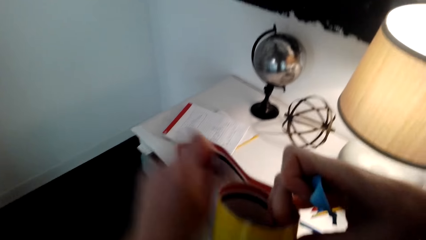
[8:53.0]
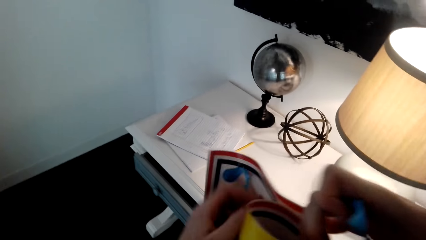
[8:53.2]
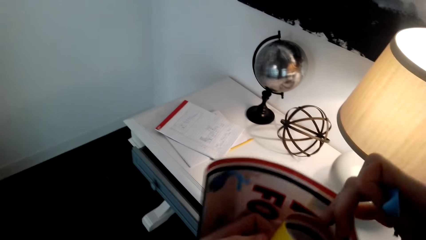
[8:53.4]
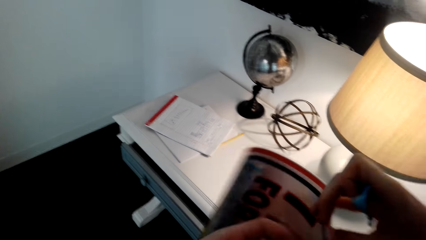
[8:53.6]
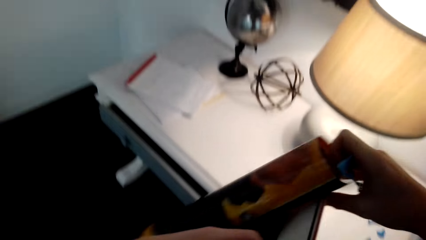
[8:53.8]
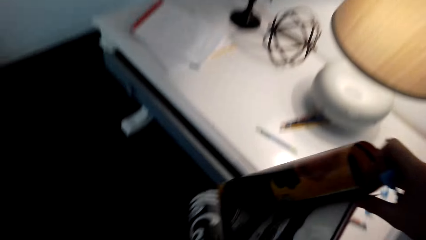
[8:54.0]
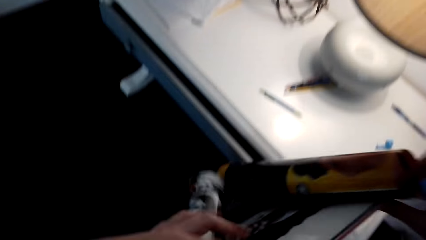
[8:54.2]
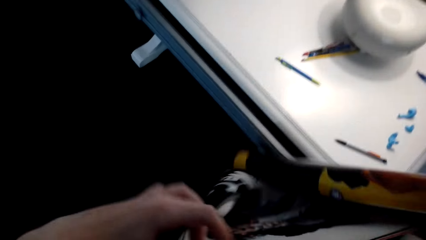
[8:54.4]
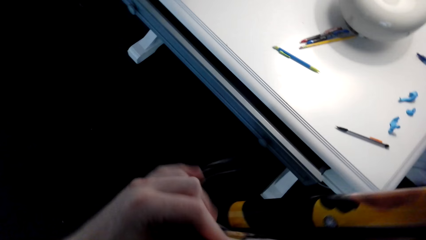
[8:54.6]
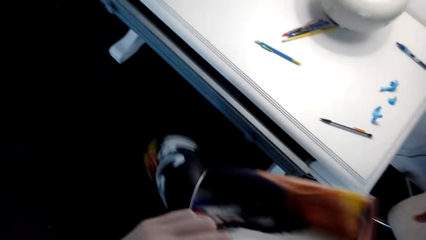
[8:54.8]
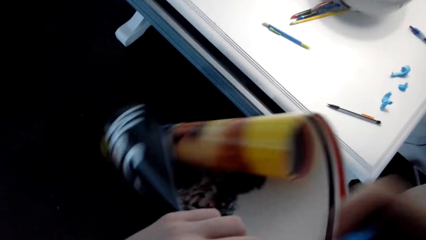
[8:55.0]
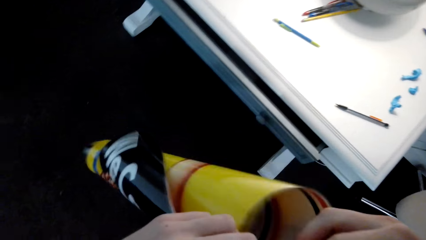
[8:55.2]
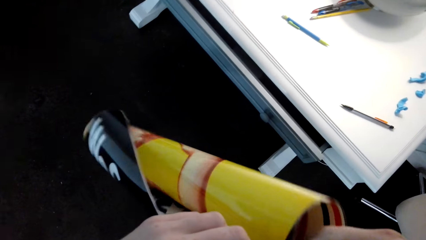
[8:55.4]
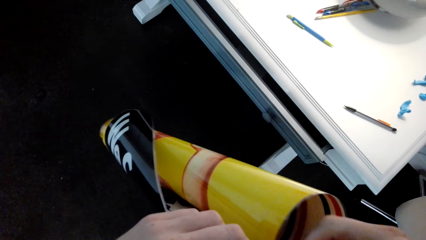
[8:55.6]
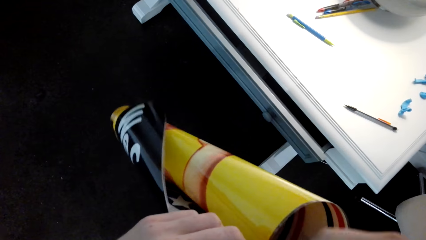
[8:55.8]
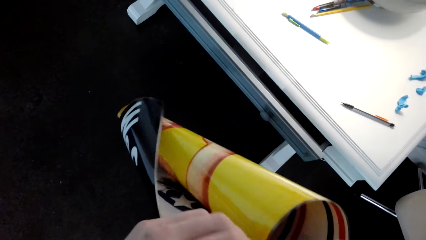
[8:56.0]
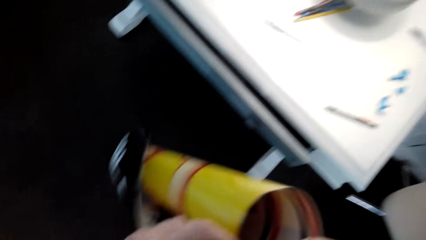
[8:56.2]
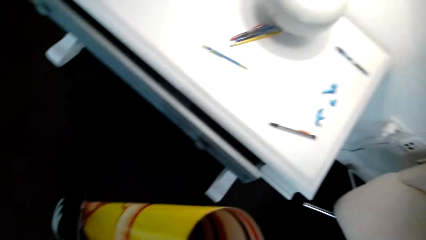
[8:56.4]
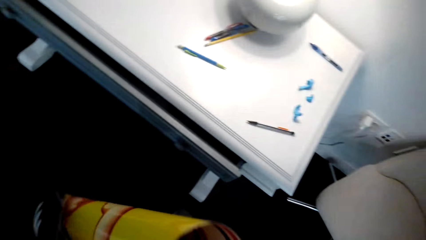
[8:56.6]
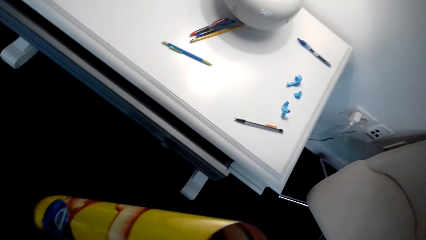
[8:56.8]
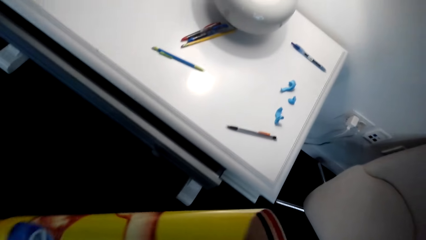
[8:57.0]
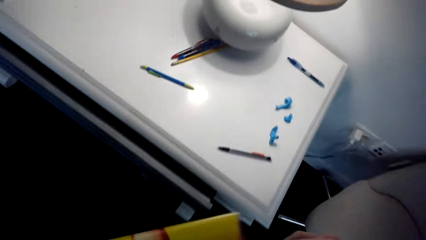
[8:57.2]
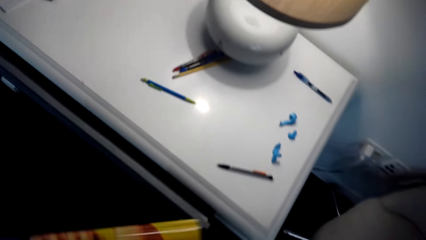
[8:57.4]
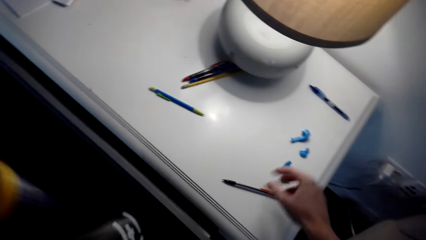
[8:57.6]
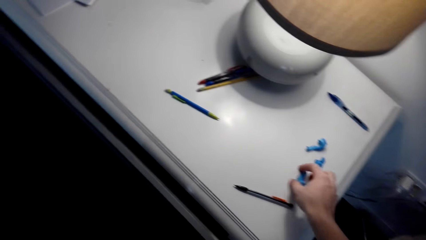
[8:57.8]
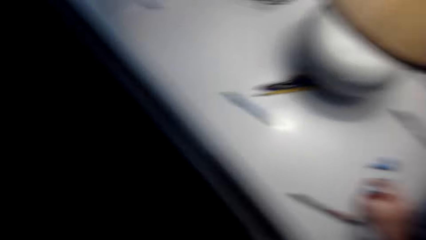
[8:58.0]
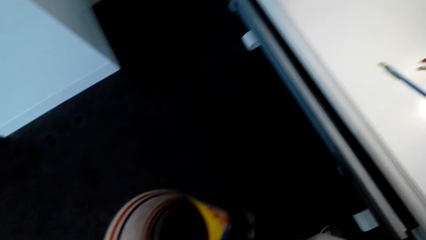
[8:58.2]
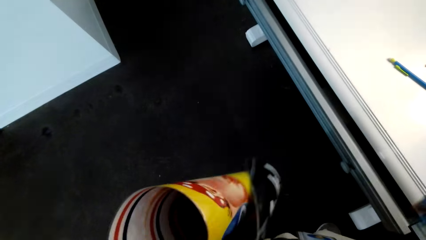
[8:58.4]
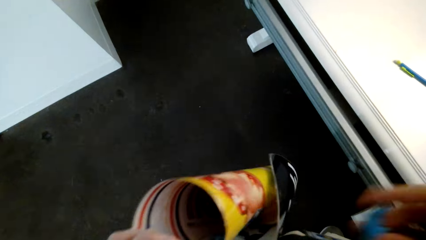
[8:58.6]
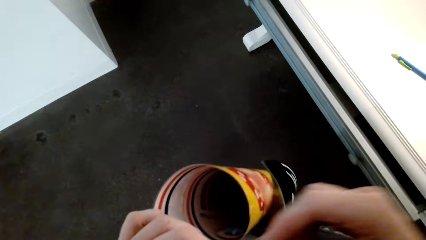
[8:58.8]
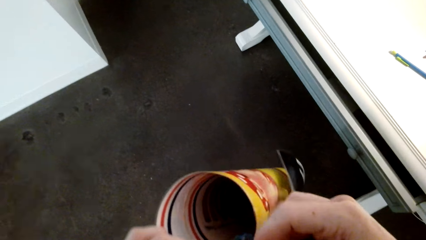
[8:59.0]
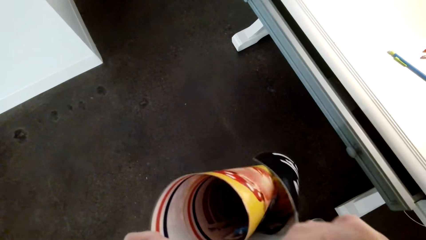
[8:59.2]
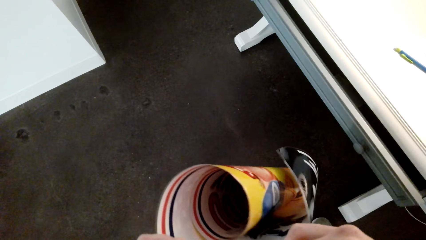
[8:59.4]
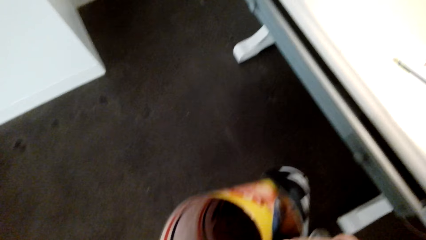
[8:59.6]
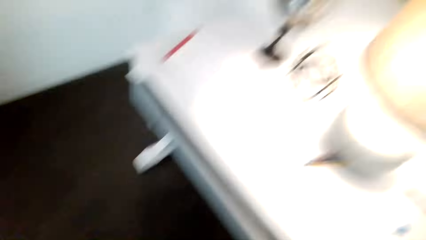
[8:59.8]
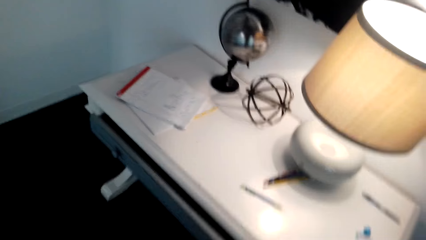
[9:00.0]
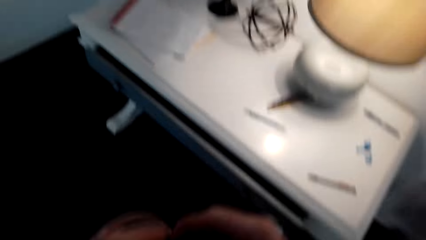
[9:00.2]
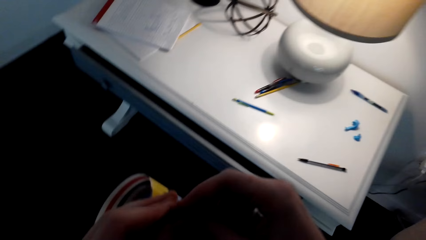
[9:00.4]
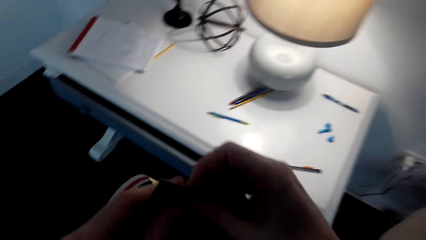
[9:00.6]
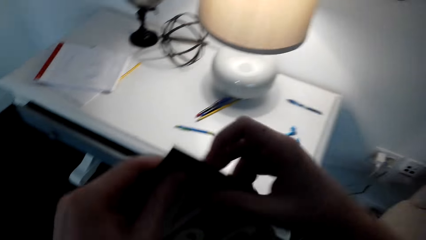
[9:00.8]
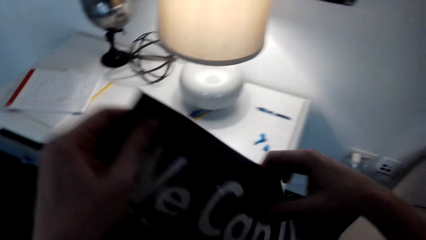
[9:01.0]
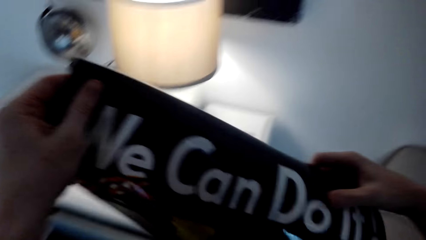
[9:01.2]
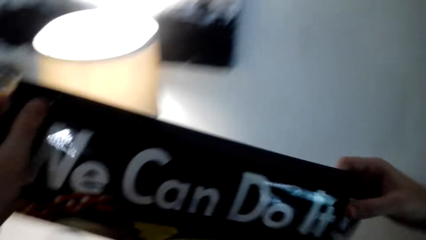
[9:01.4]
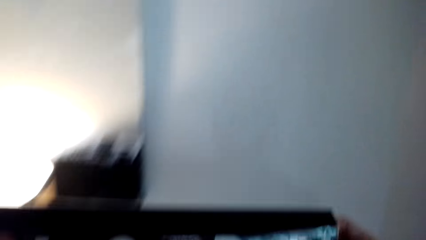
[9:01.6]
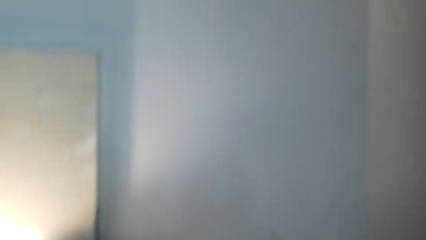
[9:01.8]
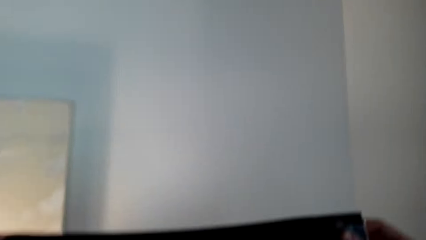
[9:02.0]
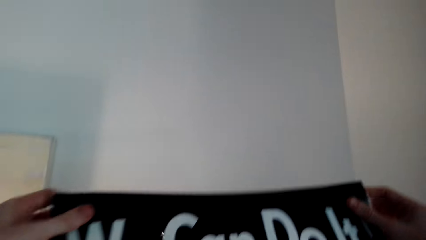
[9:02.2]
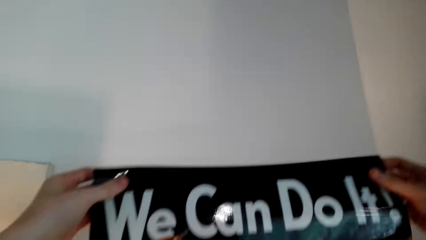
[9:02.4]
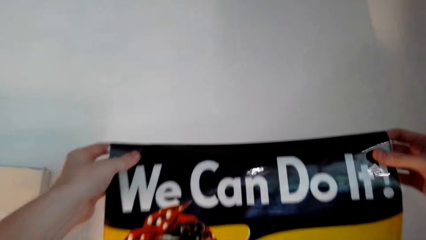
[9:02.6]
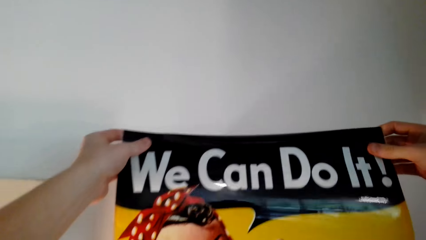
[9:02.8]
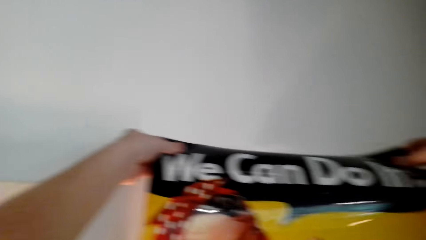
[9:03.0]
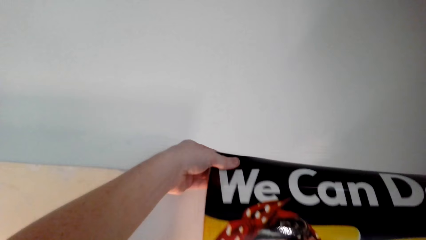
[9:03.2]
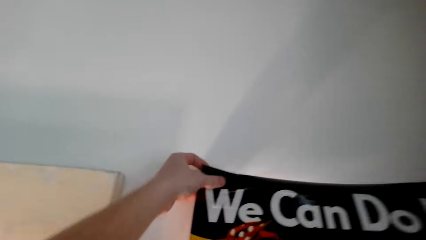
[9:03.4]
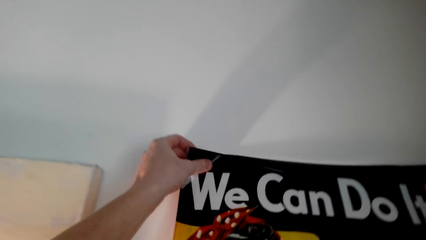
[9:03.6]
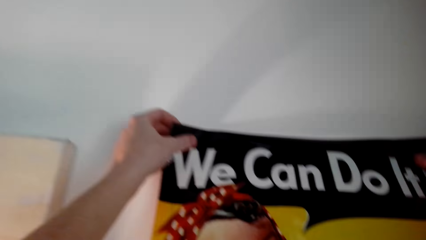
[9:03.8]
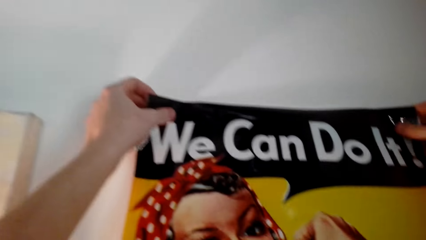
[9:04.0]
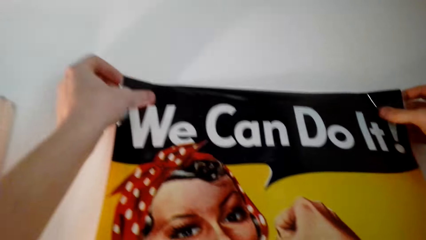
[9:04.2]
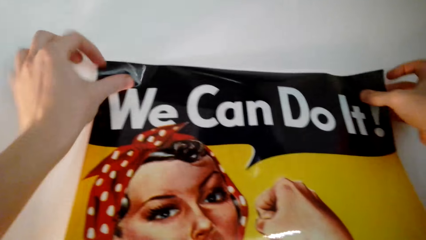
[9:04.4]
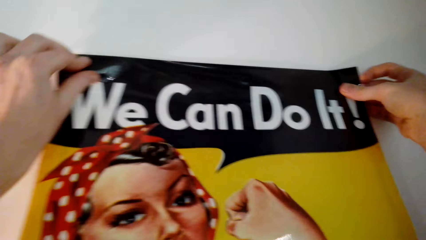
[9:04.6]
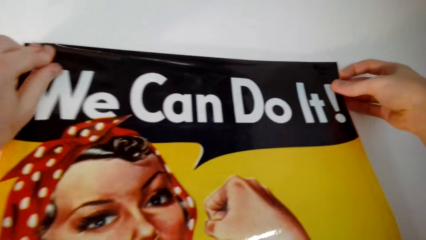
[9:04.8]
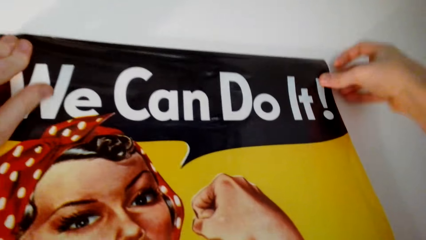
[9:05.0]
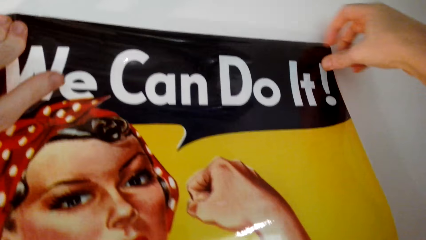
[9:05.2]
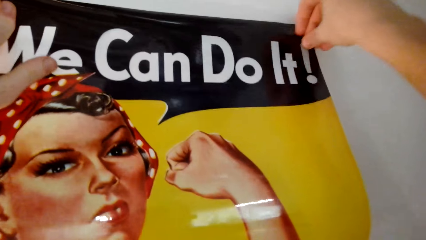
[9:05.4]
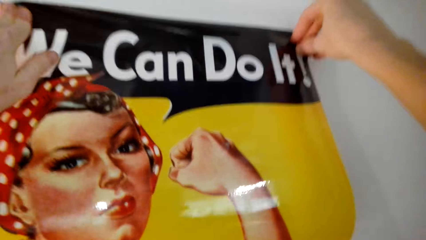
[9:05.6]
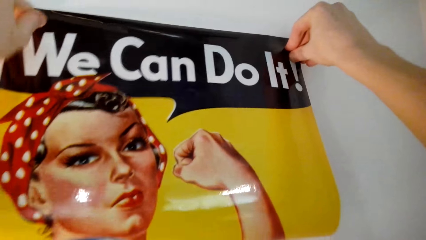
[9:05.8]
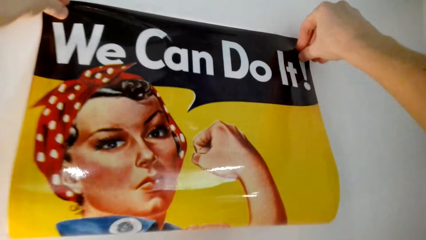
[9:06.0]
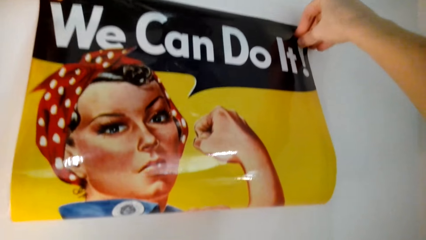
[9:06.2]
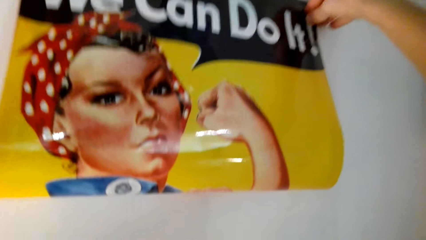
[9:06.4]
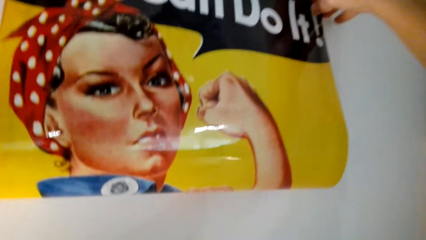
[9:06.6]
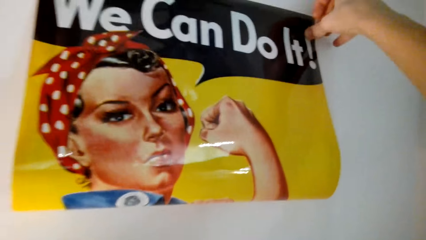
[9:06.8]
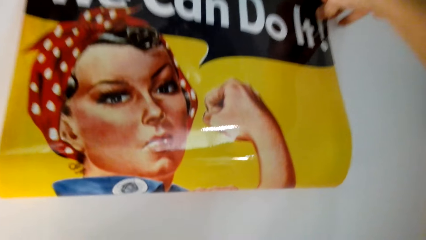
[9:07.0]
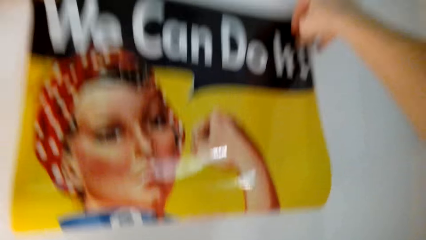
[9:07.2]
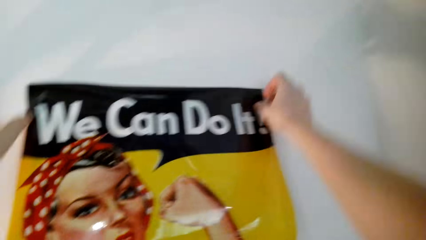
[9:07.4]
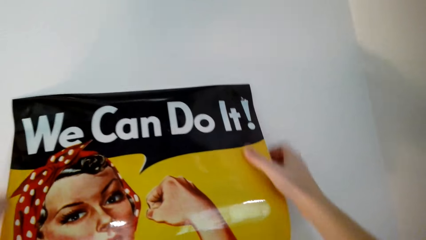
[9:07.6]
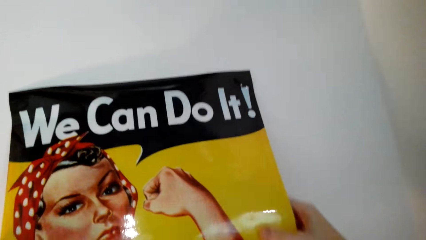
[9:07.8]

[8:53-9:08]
The camera wearer spreads the poster. They place the sticker on the portrait art. They pick the sticker from the table. They place the sticker on the corner of the portrait art. They put the portrait art on the wall.
